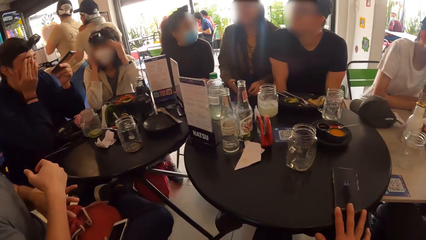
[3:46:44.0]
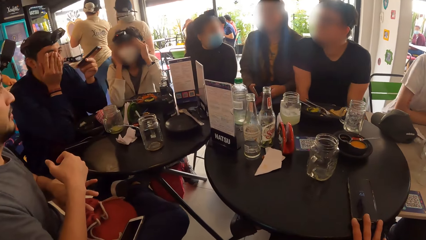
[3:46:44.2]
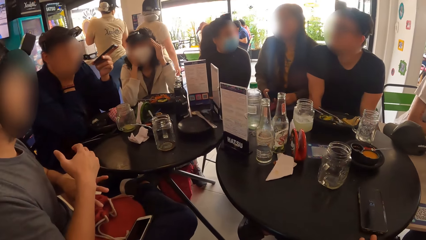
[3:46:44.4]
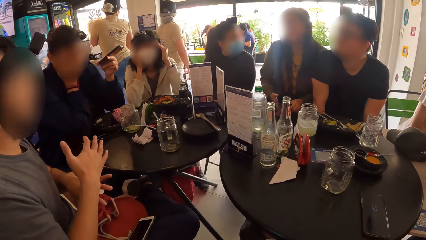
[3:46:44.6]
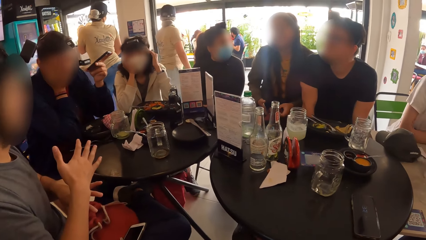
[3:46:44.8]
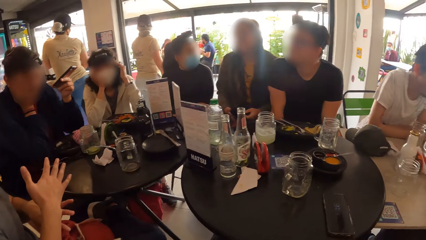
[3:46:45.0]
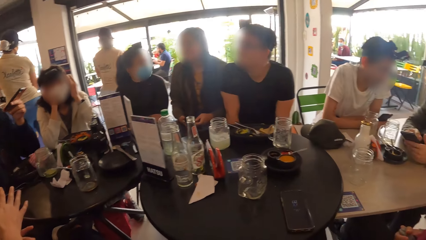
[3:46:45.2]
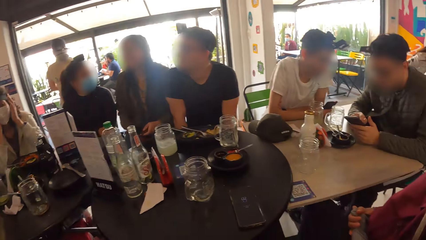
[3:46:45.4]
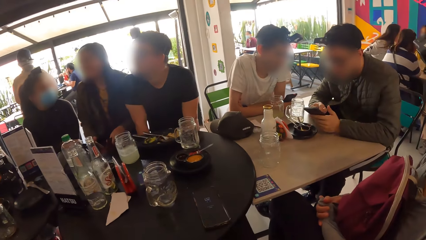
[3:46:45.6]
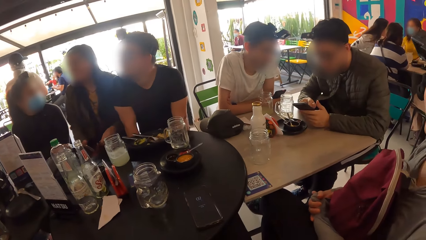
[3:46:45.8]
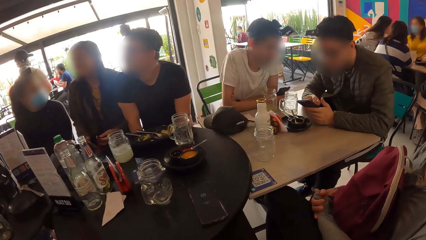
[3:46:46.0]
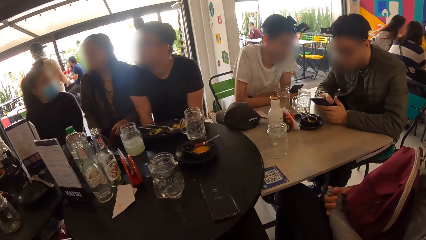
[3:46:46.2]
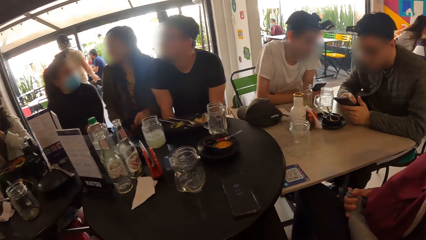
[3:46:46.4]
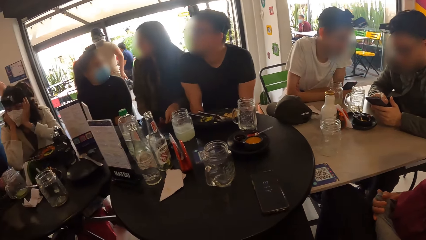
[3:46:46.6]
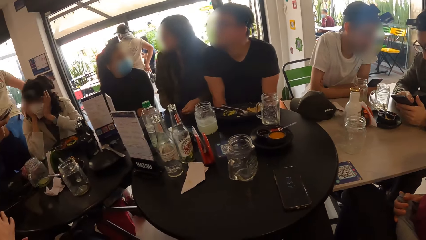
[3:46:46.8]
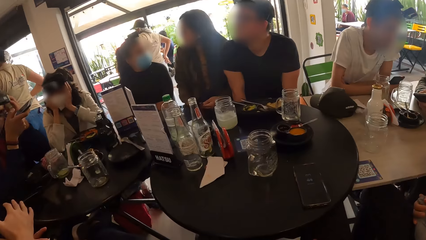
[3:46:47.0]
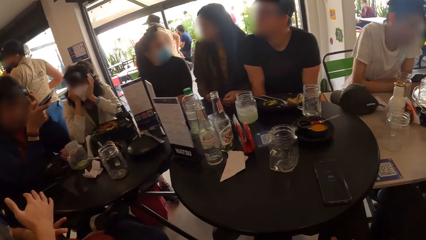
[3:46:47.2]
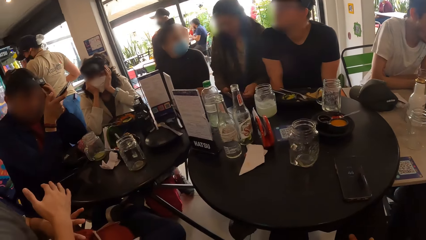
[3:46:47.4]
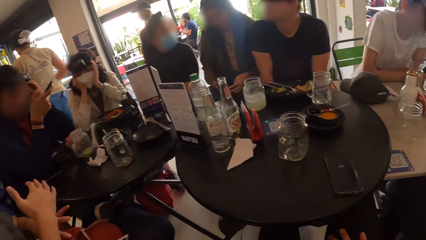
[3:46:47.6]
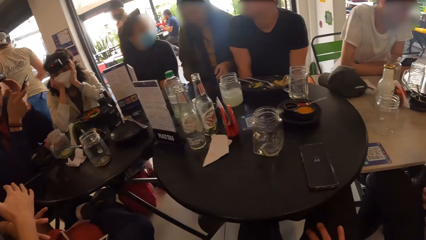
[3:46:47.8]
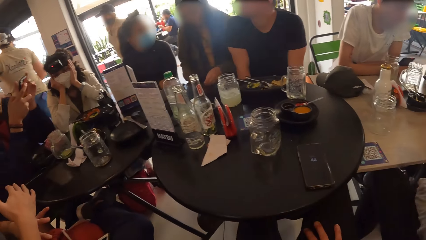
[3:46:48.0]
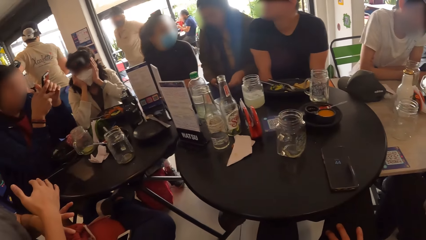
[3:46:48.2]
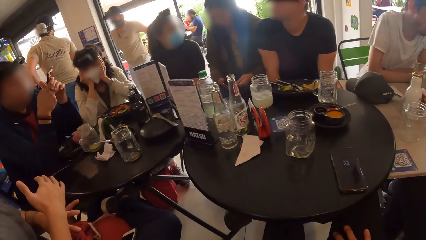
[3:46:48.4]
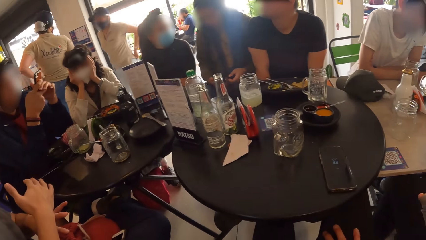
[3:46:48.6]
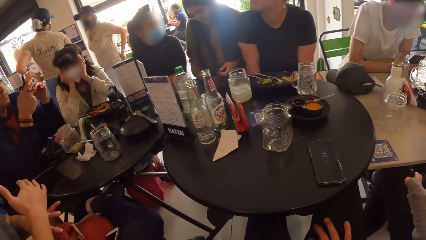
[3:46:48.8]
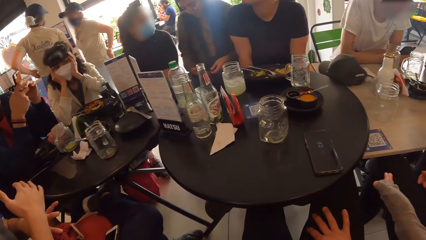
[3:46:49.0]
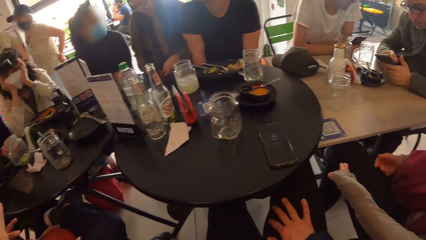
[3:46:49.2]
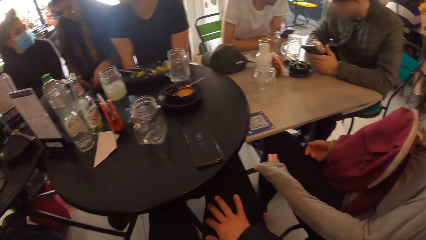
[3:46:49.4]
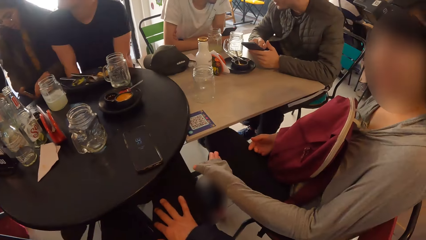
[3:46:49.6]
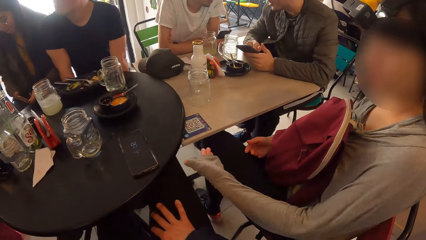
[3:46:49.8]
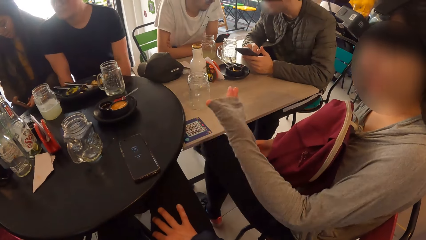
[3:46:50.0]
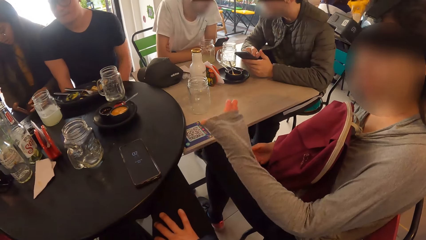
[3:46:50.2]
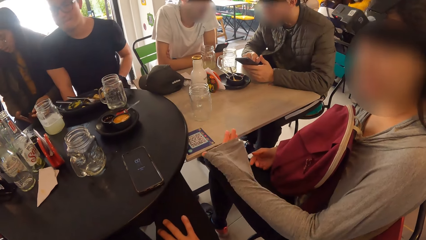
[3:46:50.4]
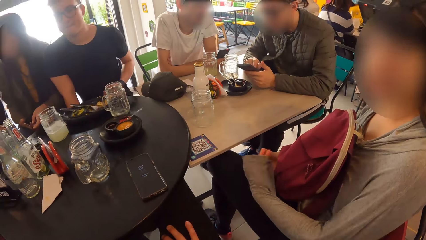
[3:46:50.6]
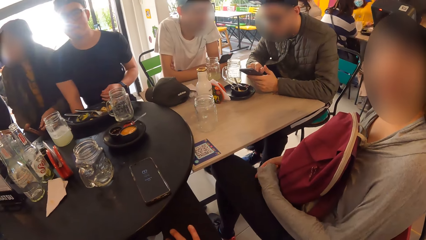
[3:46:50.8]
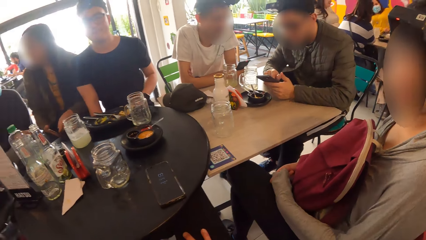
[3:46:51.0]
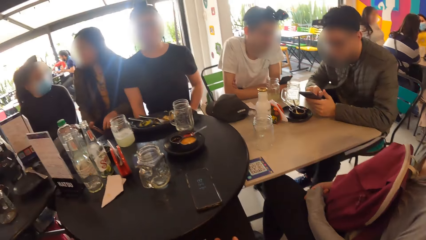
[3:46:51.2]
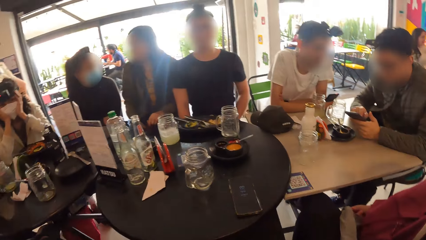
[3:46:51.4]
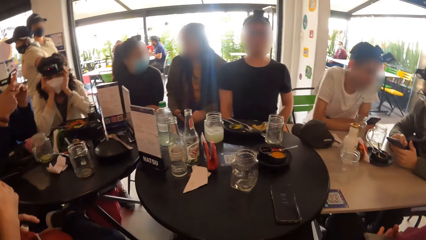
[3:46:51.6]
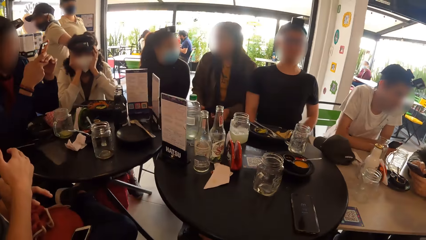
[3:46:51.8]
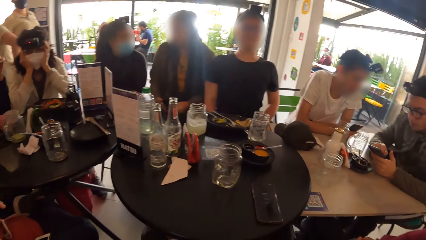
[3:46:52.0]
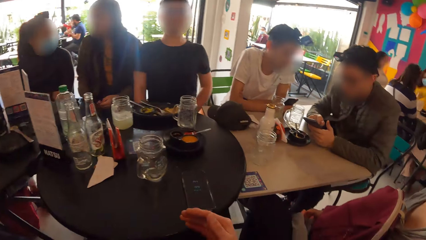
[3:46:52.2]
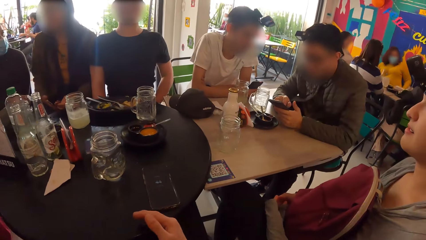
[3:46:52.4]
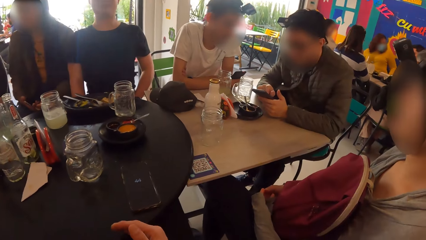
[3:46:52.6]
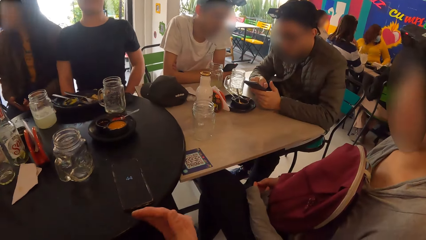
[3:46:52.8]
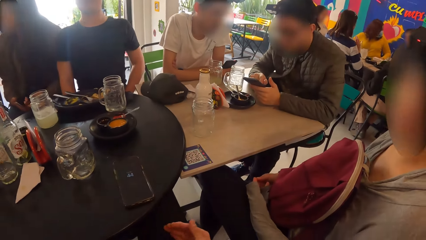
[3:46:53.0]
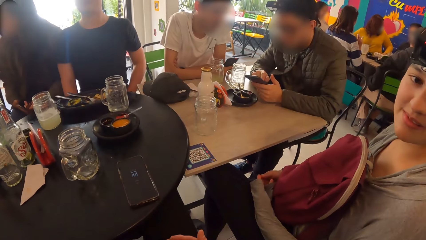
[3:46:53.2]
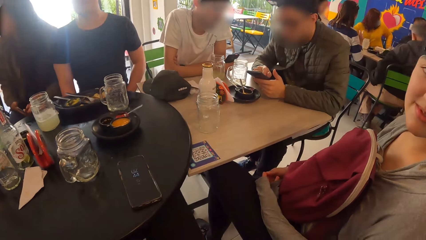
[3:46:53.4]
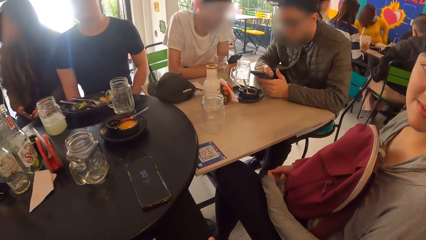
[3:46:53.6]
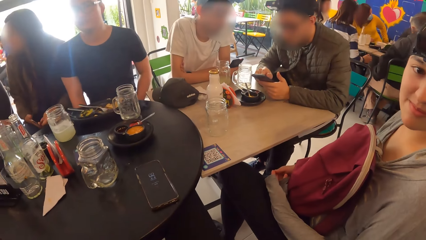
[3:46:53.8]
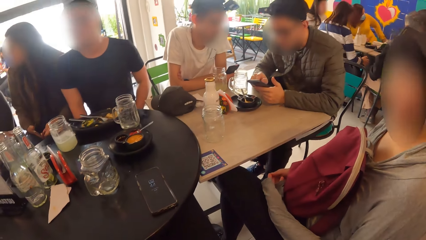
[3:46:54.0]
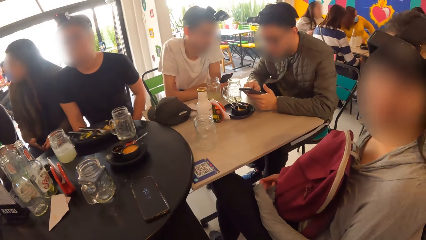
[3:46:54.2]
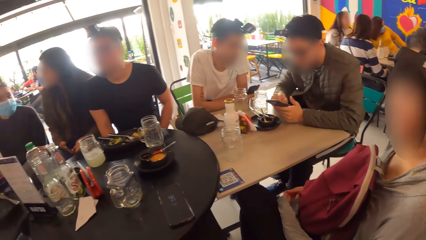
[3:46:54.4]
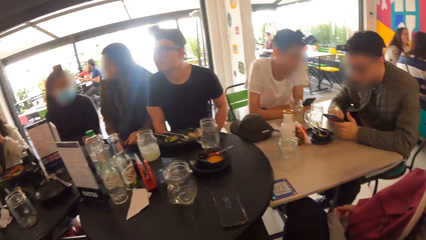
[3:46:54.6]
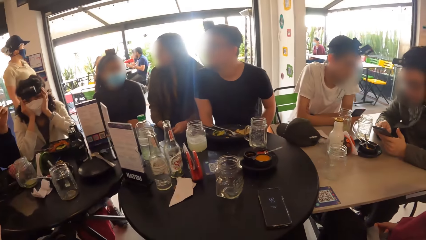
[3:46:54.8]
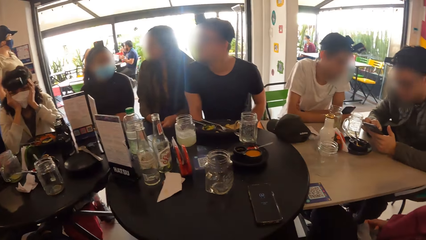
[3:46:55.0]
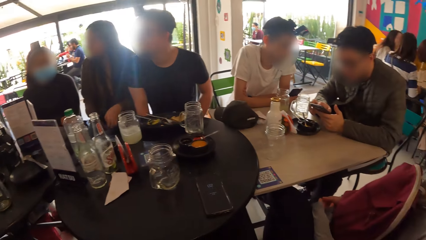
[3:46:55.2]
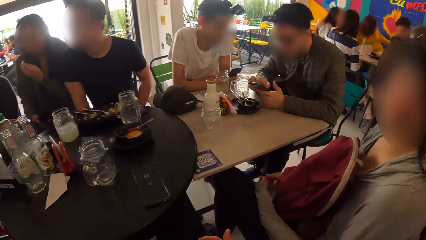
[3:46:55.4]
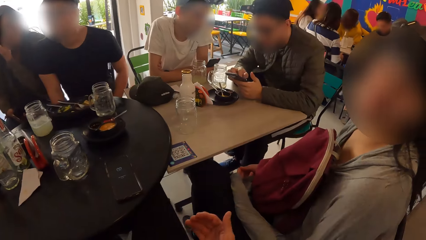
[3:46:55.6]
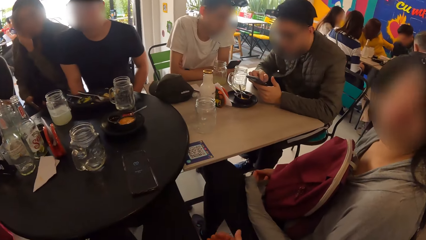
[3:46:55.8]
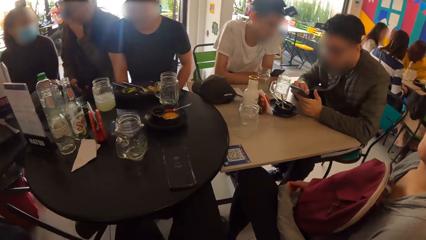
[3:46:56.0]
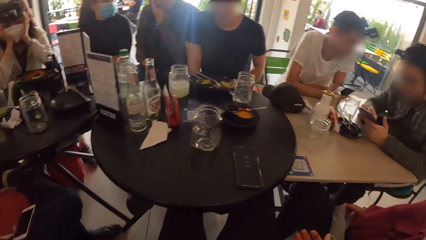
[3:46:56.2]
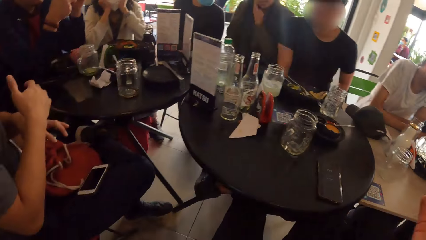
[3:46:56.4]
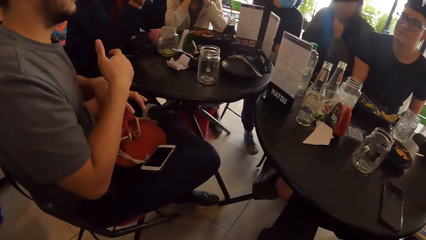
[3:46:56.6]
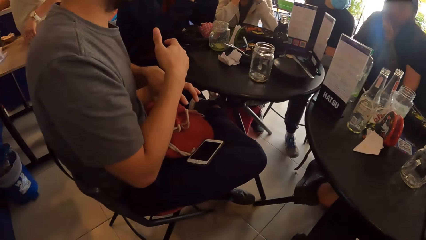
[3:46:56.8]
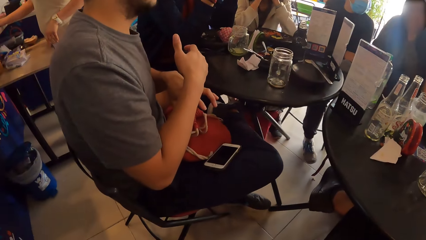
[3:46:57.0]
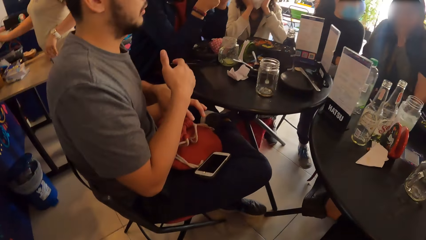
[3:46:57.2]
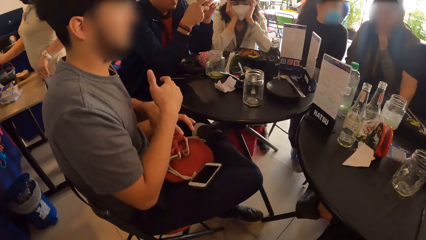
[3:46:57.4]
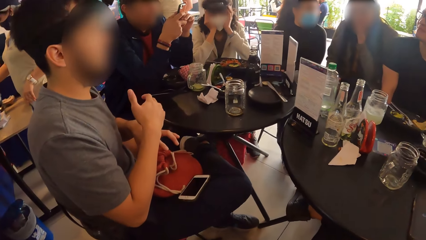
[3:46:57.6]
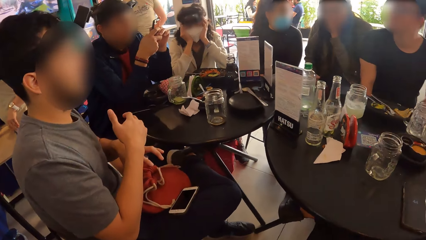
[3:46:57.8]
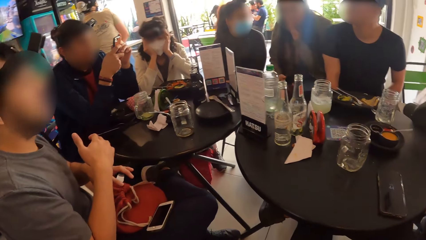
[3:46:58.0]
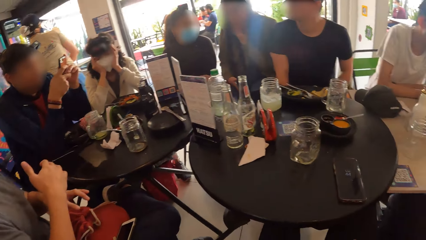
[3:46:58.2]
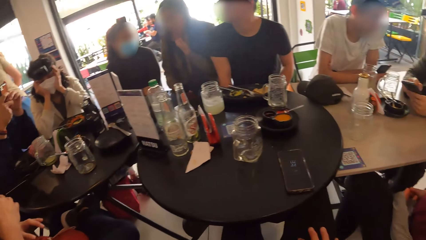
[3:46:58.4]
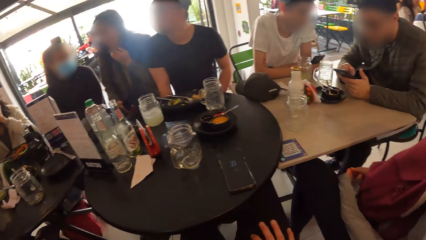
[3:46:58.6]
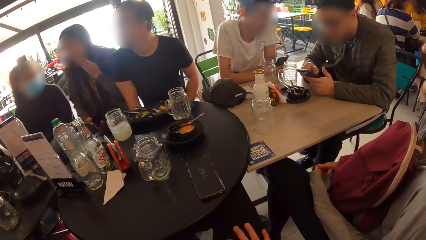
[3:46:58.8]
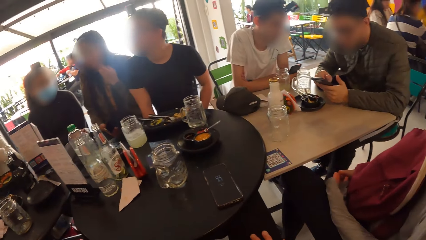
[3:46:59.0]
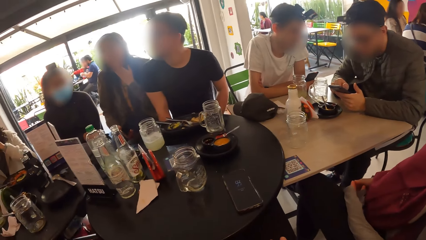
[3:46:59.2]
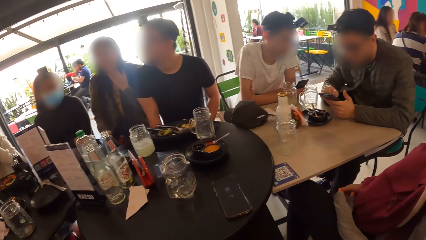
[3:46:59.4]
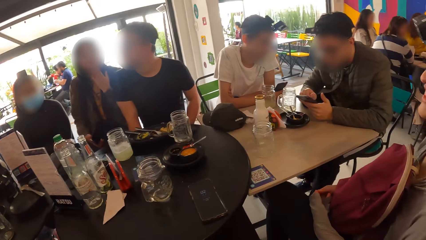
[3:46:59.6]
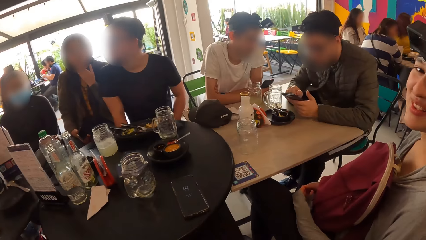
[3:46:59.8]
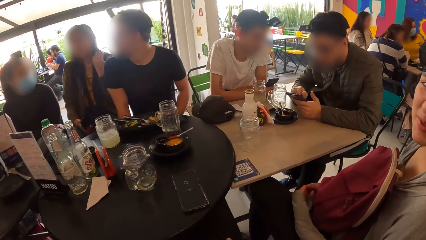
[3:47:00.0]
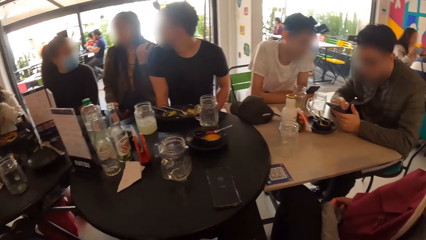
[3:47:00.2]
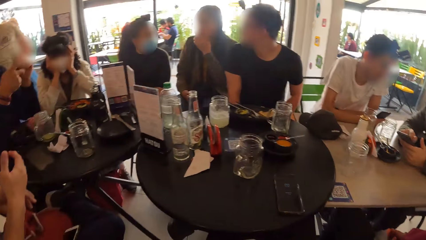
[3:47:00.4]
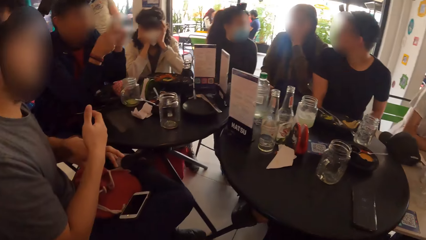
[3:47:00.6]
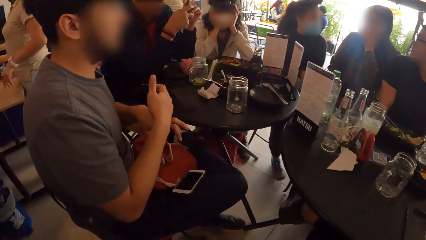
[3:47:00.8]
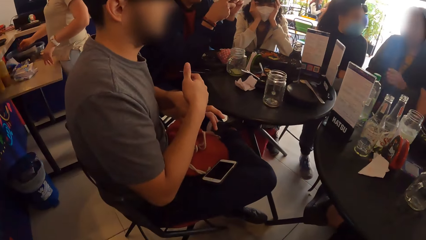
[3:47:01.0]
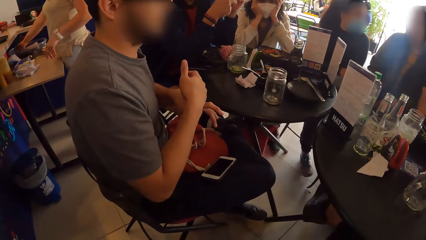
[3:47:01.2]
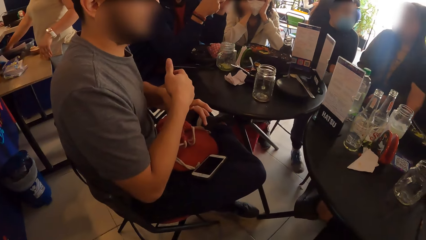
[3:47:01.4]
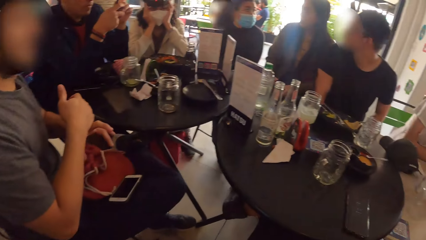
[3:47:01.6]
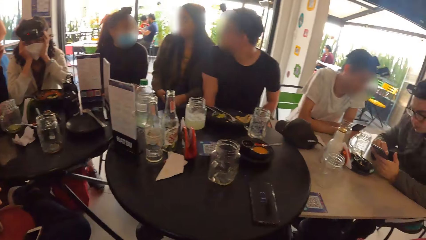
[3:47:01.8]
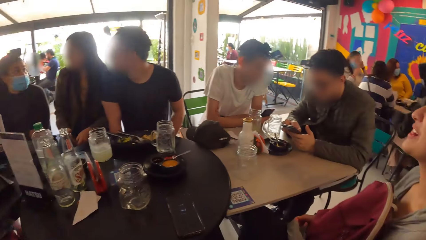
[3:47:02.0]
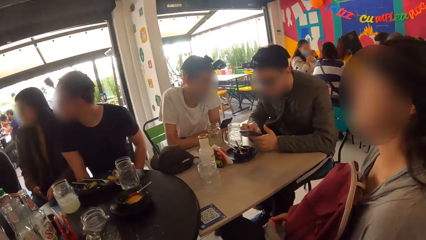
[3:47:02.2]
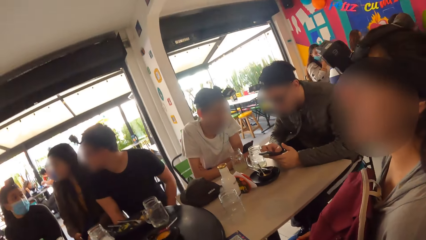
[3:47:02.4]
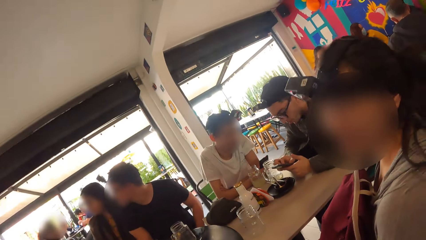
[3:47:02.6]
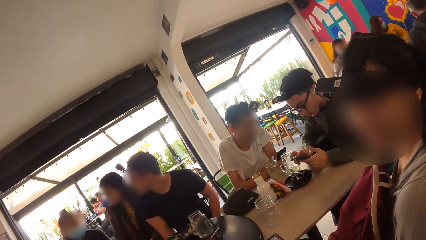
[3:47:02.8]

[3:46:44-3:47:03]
The camera wearer turns towards a man. They stare at the table. They interact with the woman. The woman interacts with the camera wearer. The man stretches his fingers. The camera wearer stares at the table. They look around. The man stretches his fingers. The camera wearer turns towards the woman.
